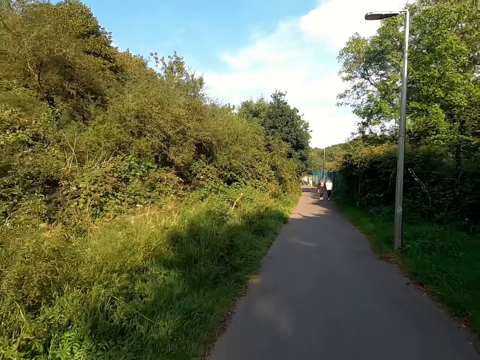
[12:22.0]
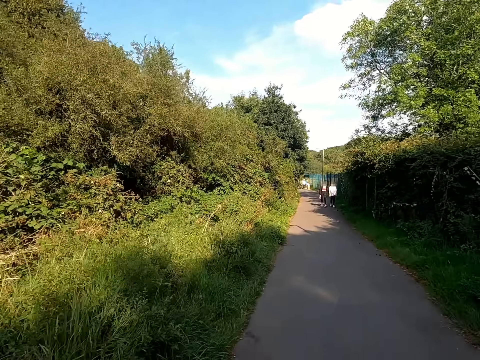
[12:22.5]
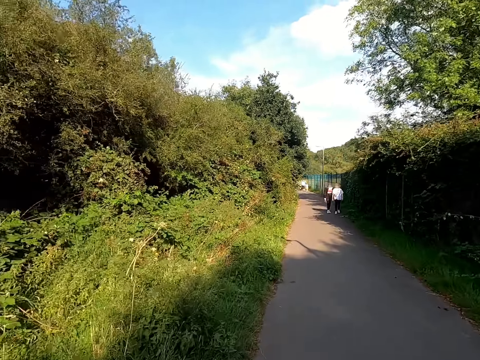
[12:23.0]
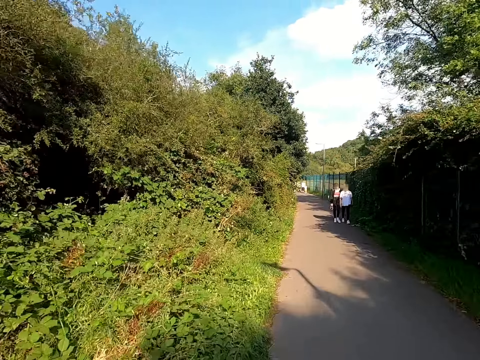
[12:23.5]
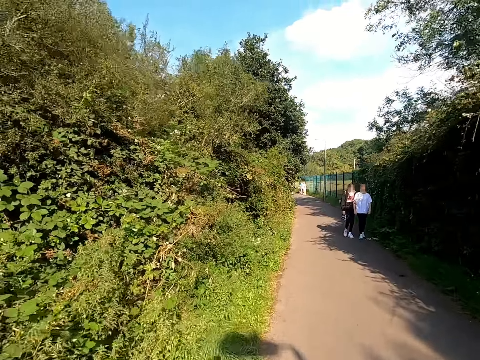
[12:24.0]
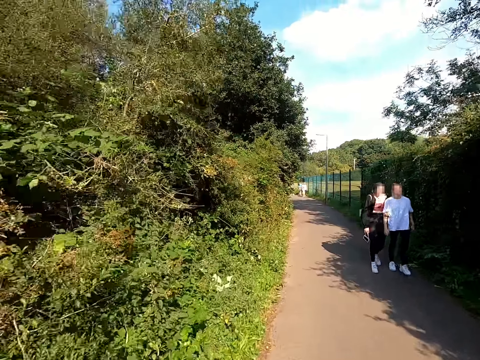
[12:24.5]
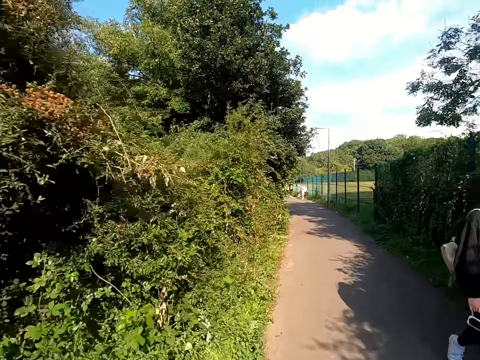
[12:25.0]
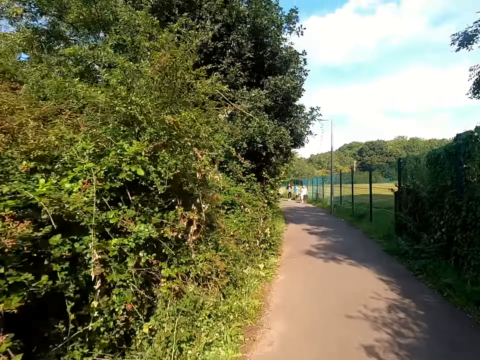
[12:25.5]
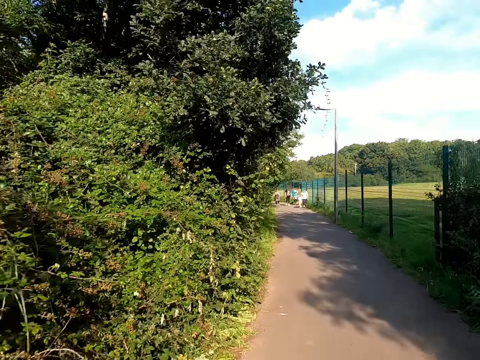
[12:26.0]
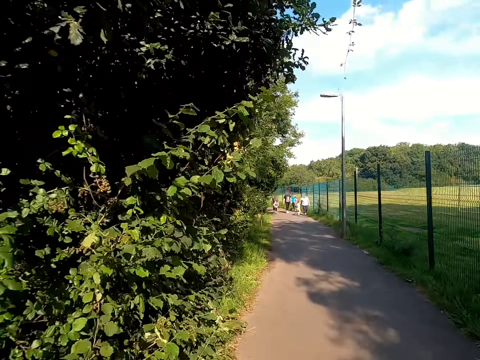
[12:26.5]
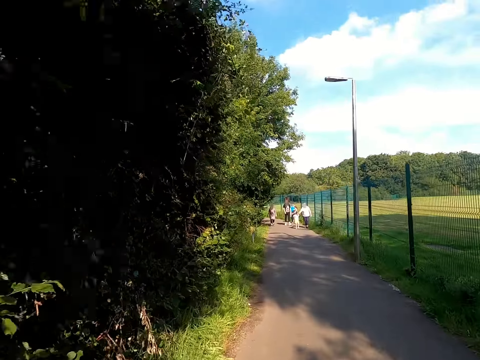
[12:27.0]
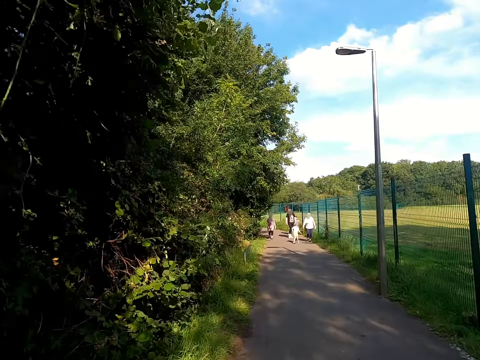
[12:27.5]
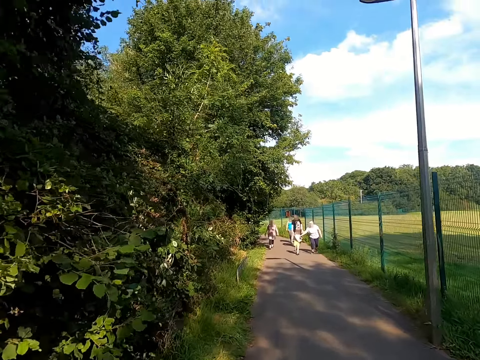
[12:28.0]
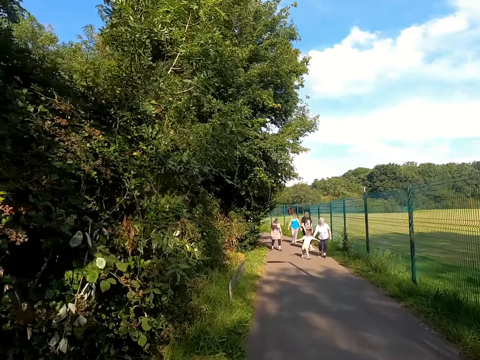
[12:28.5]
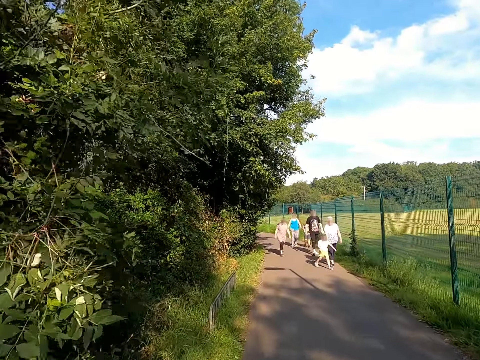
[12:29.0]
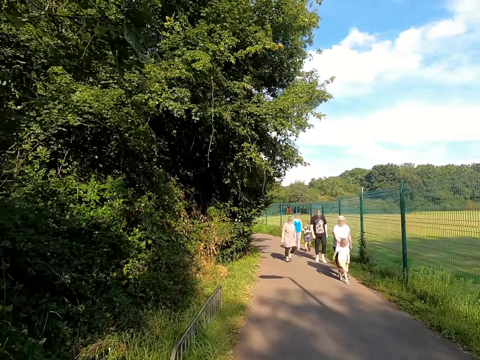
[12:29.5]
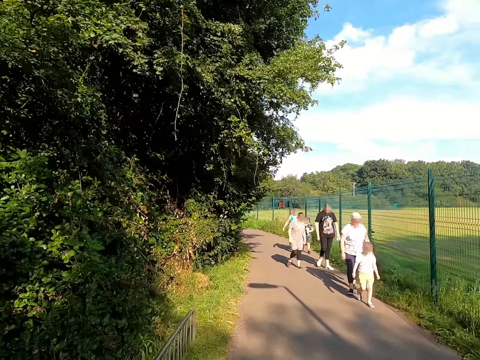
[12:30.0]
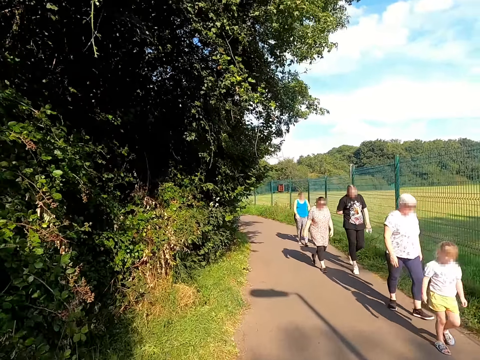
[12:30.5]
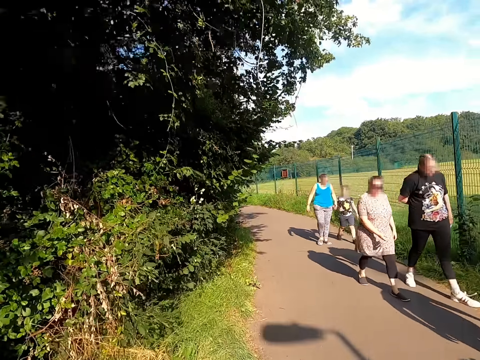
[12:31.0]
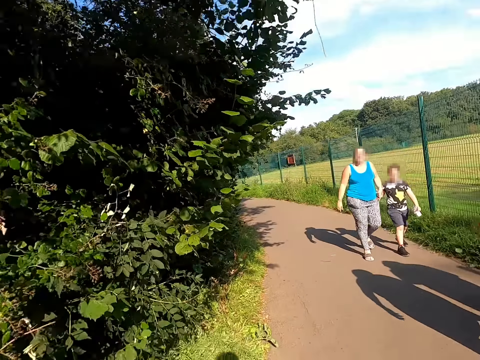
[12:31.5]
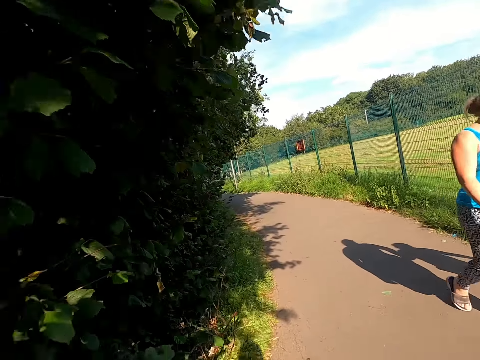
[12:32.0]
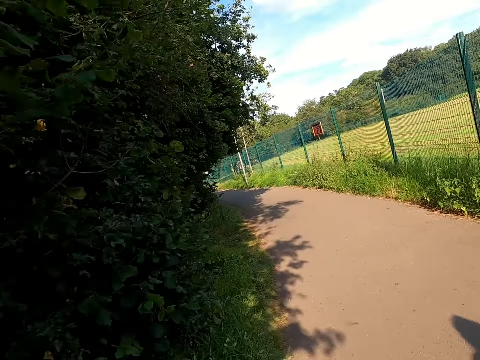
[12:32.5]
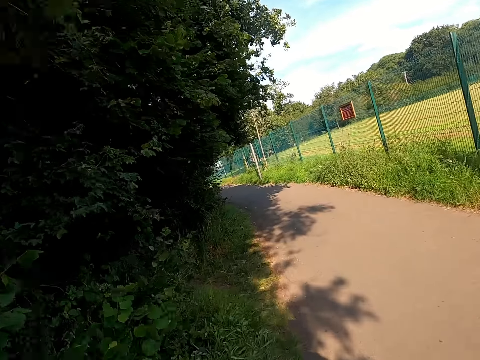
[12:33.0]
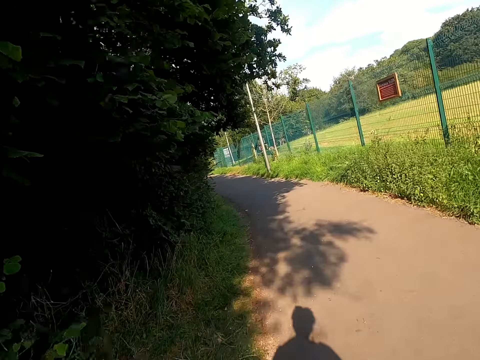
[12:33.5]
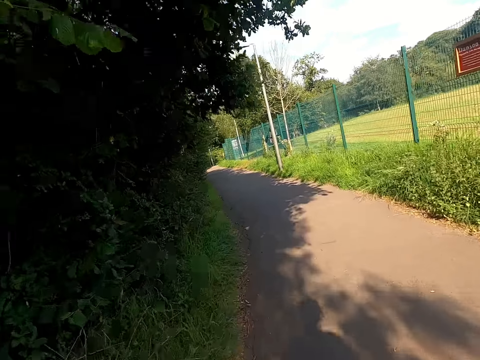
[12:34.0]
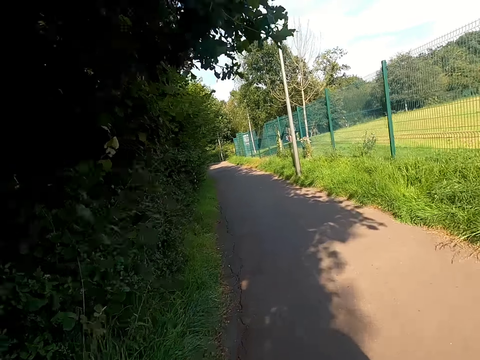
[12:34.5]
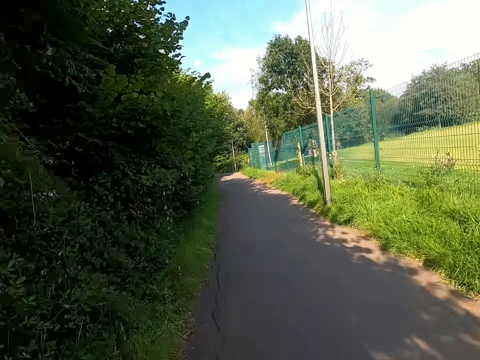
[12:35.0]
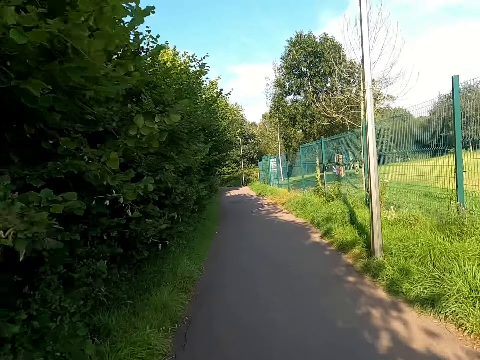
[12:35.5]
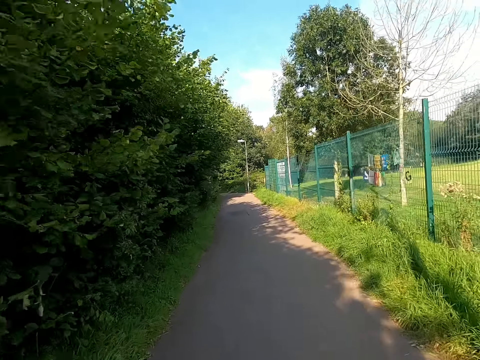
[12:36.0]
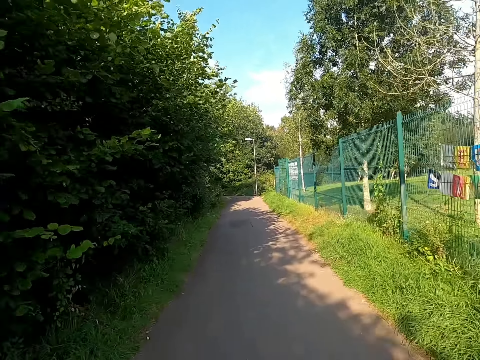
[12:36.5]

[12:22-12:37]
A woman walks on the road. Another woman walks on the road. Another woman pulls a child. The camera wearer talks.

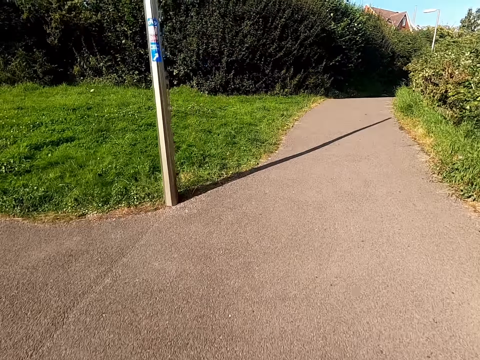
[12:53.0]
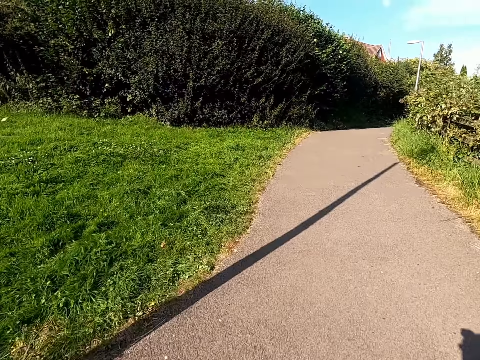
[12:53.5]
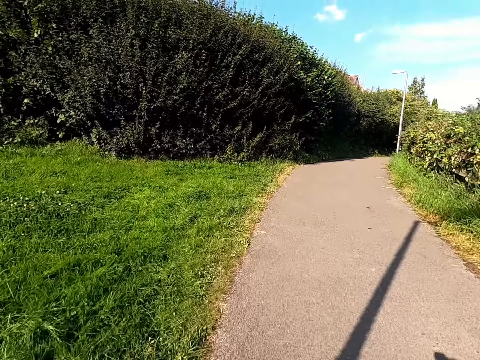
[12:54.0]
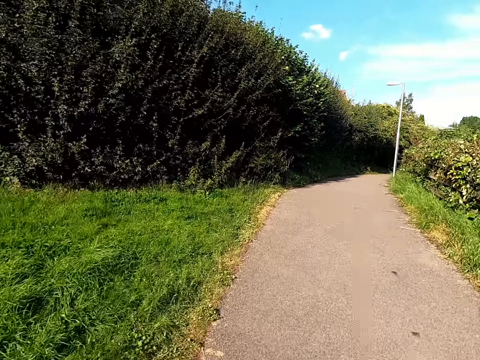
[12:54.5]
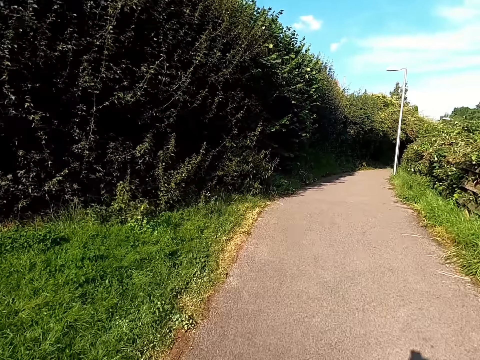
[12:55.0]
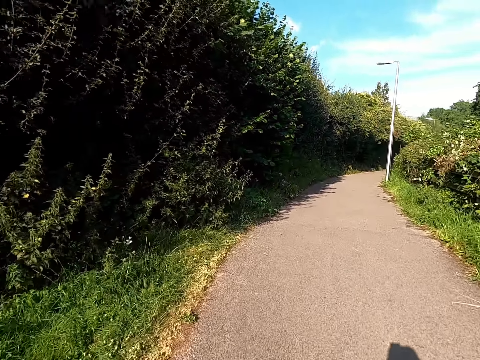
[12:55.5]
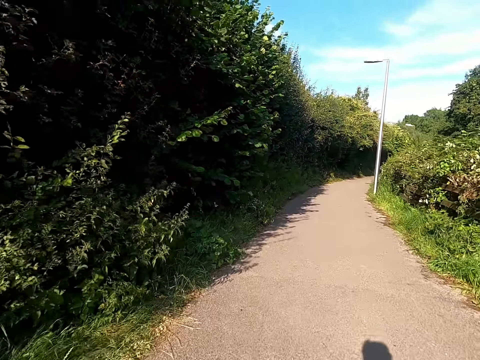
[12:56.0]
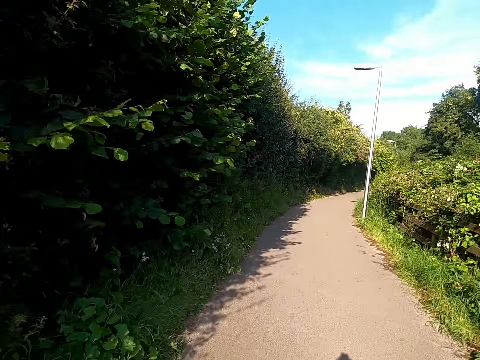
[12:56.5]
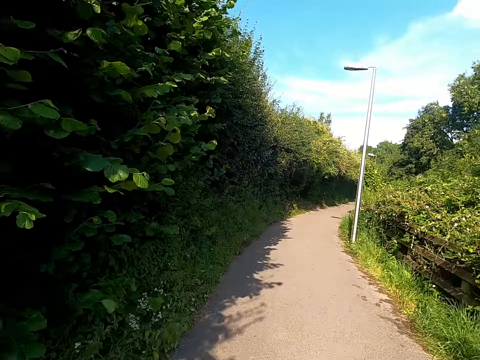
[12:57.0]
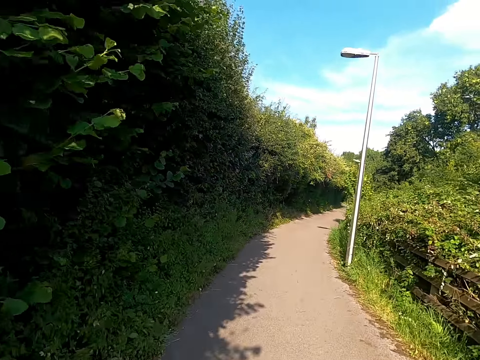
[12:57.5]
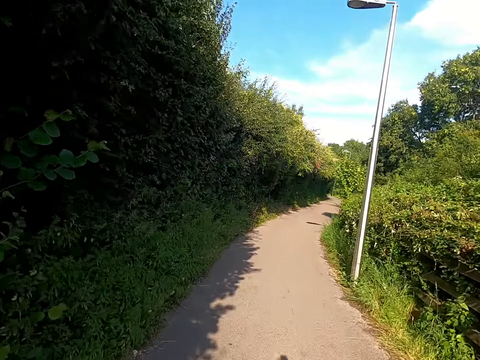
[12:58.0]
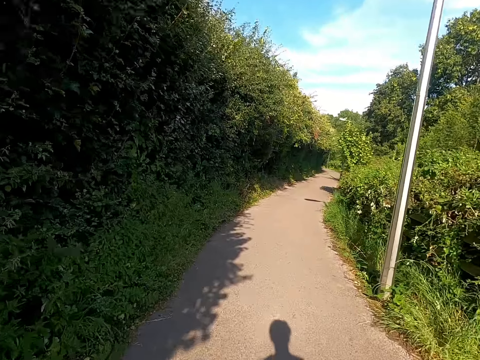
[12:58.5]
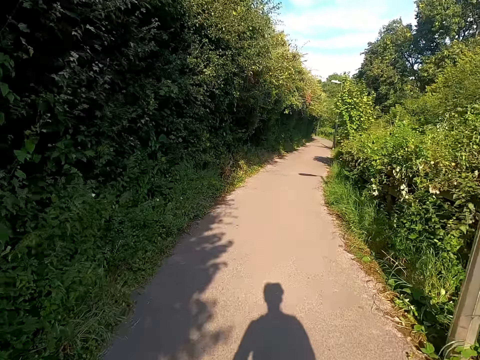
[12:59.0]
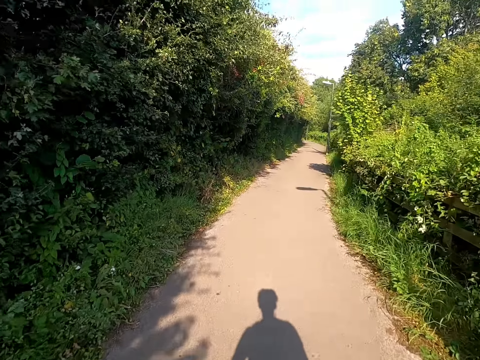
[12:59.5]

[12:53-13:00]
The camera wearer rides a bicycle on the road.

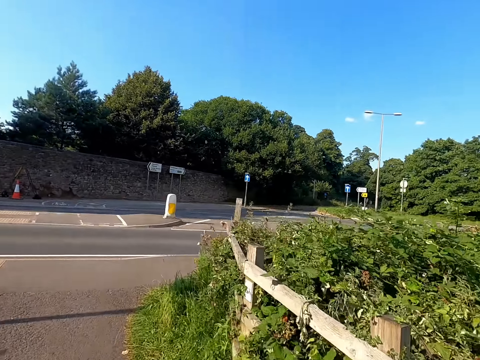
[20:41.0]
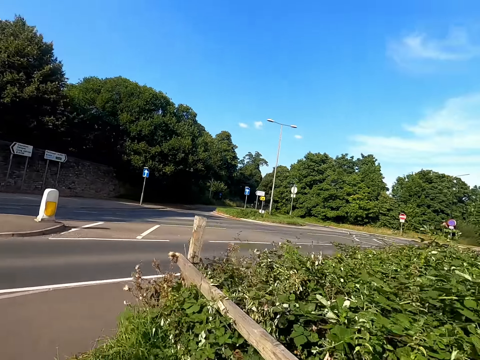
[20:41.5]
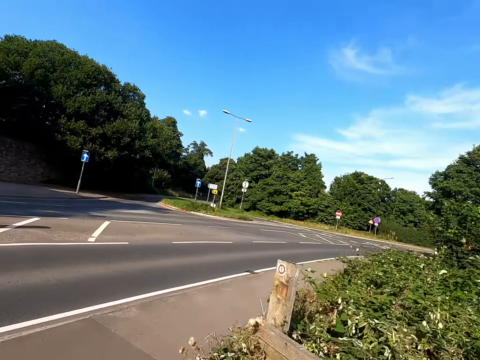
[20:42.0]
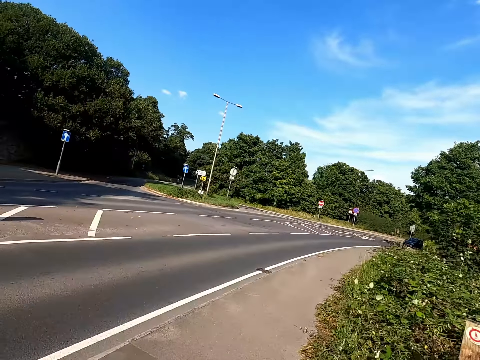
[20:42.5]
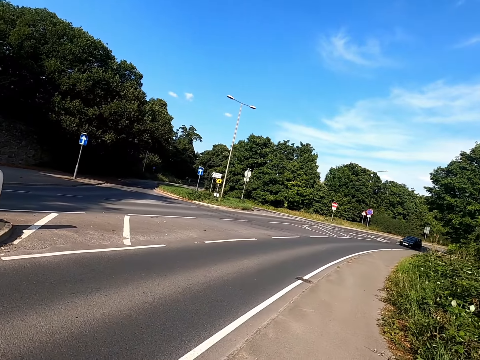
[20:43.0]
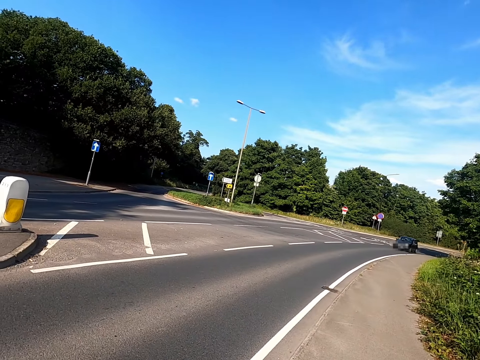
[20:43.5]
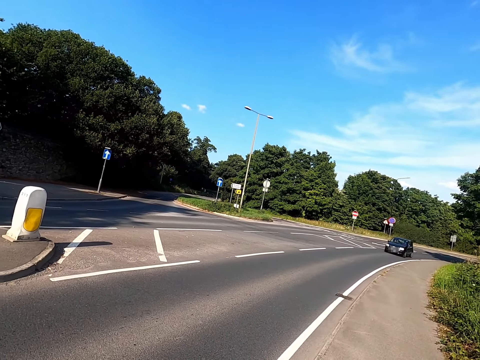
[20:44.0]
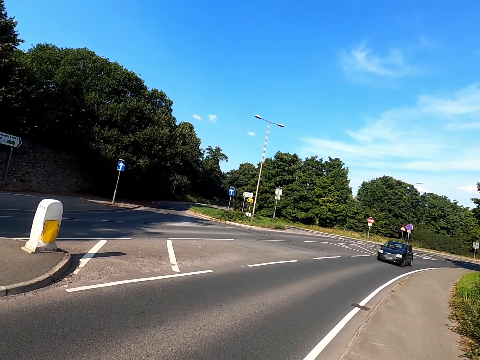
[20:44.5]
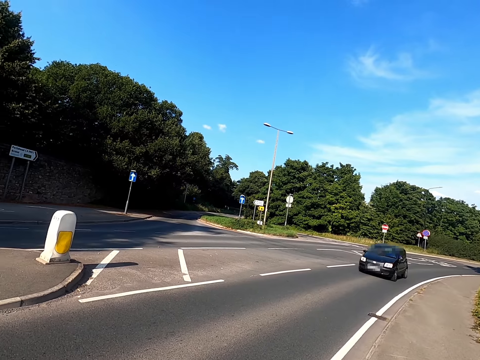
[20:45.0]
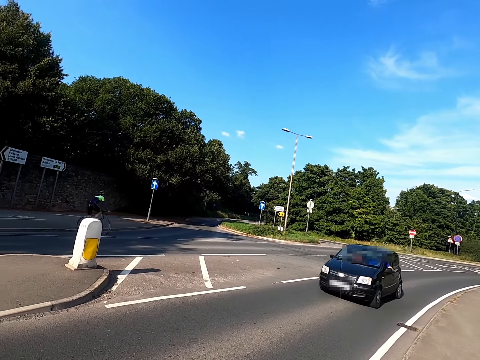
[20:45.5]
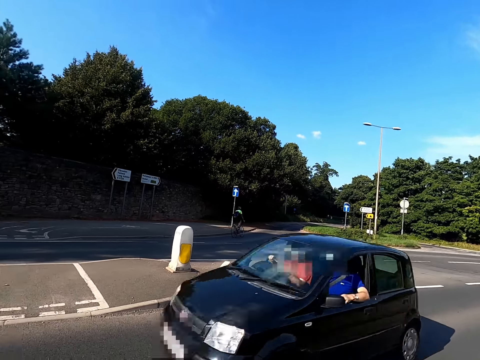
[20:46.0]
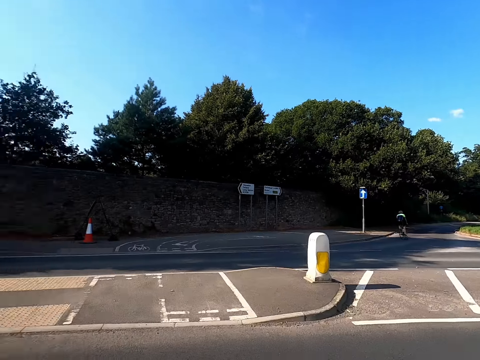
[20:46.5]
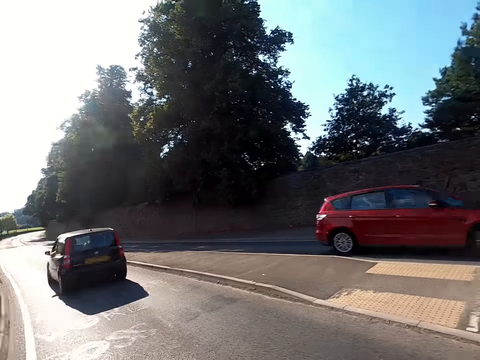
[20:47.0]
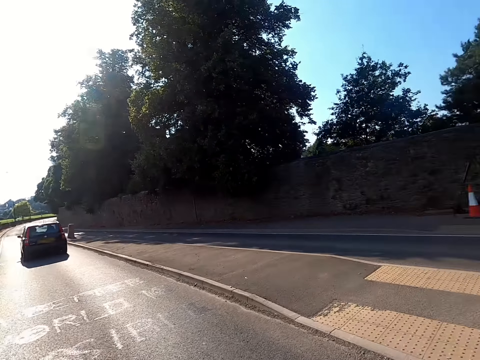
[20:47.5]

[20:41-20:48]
The camera wearer stops riding.
